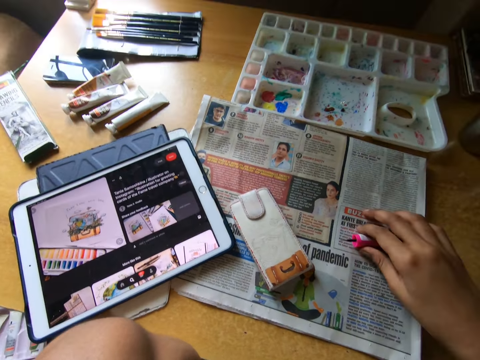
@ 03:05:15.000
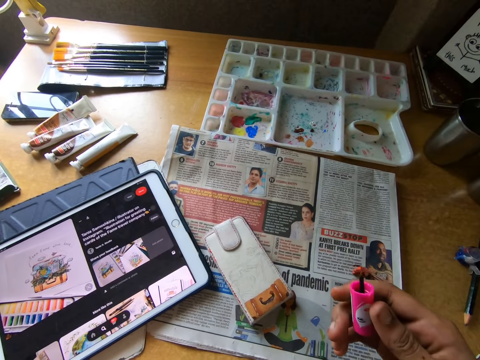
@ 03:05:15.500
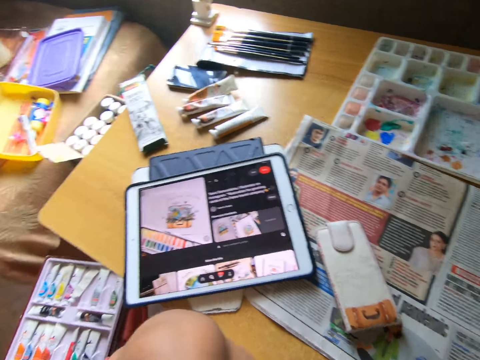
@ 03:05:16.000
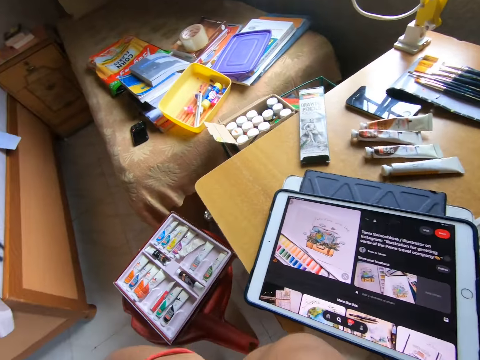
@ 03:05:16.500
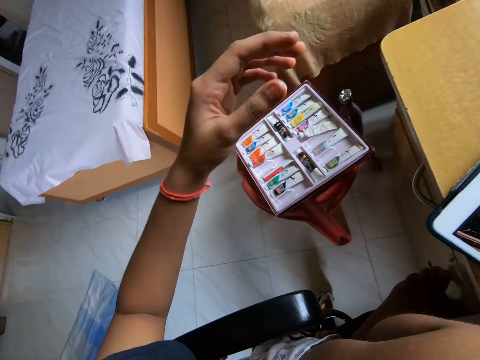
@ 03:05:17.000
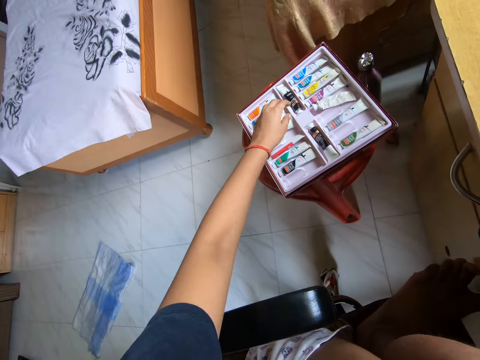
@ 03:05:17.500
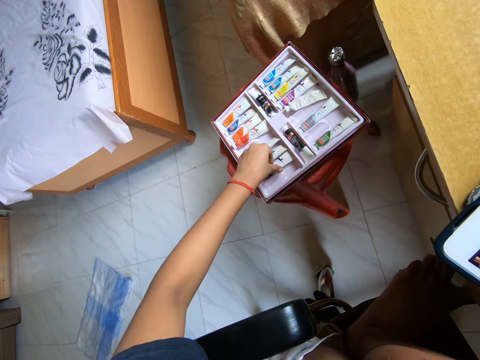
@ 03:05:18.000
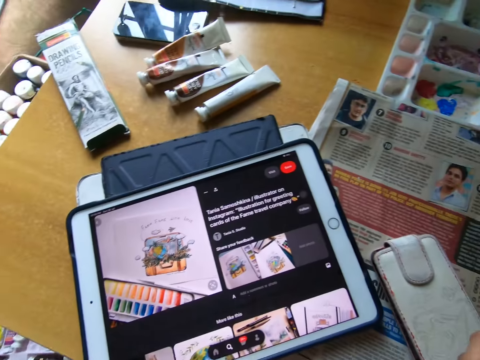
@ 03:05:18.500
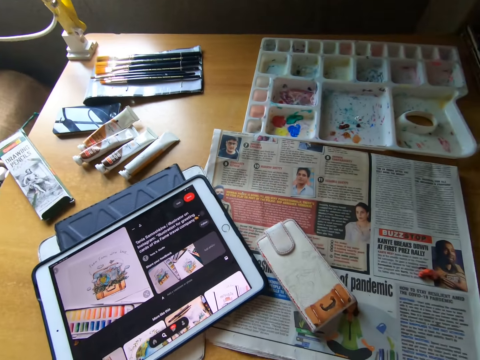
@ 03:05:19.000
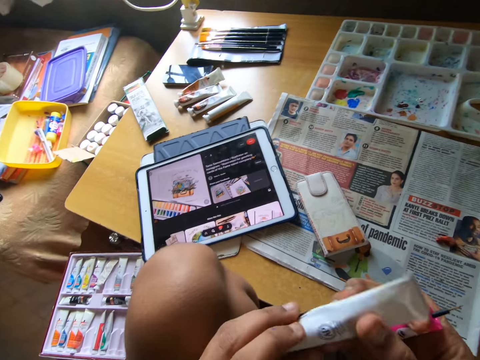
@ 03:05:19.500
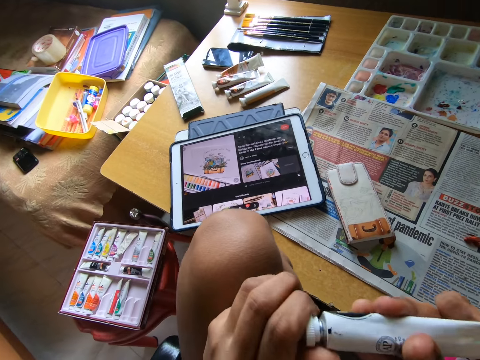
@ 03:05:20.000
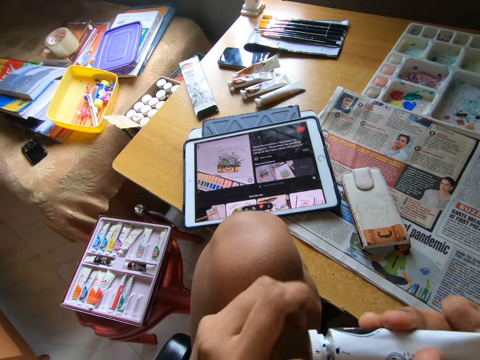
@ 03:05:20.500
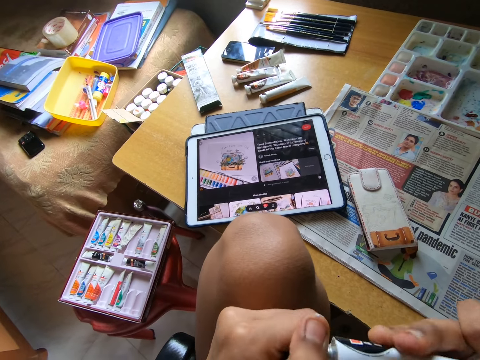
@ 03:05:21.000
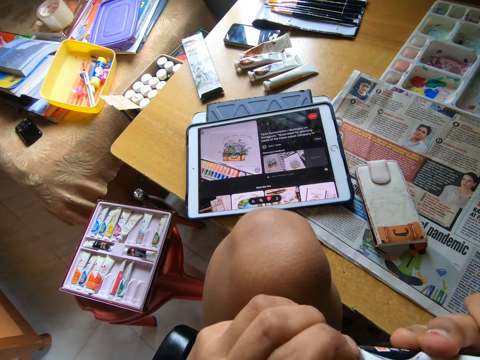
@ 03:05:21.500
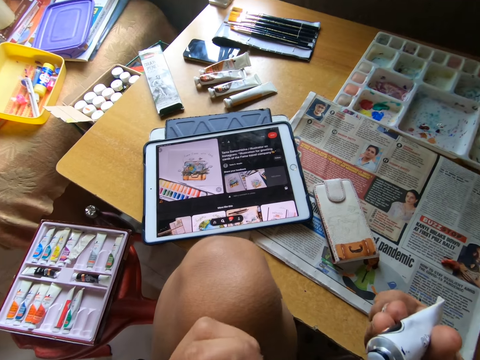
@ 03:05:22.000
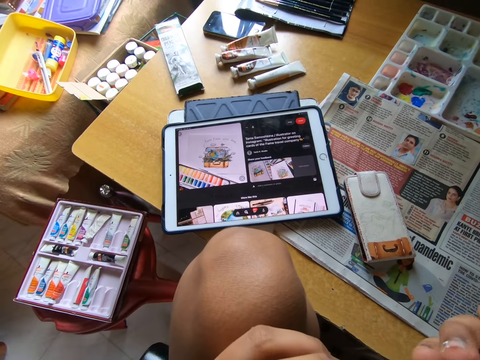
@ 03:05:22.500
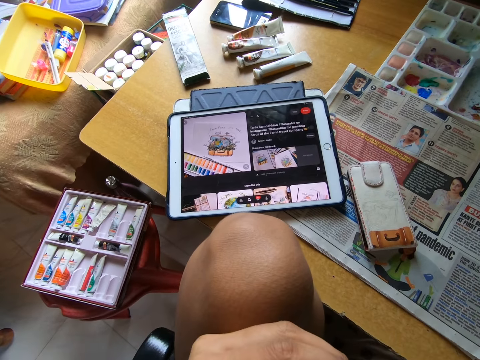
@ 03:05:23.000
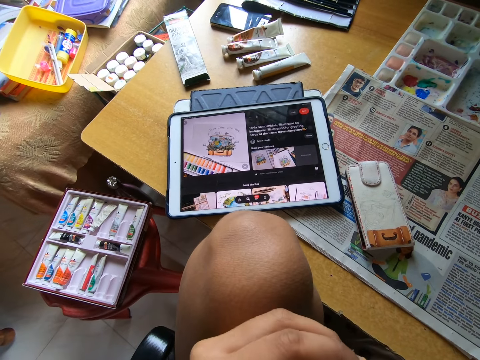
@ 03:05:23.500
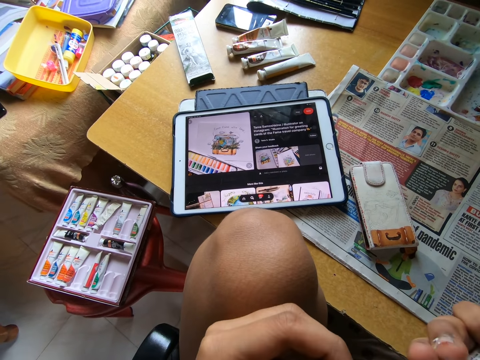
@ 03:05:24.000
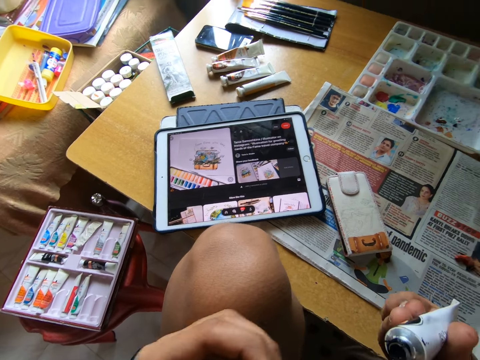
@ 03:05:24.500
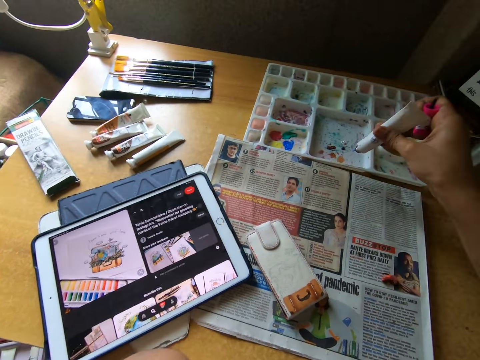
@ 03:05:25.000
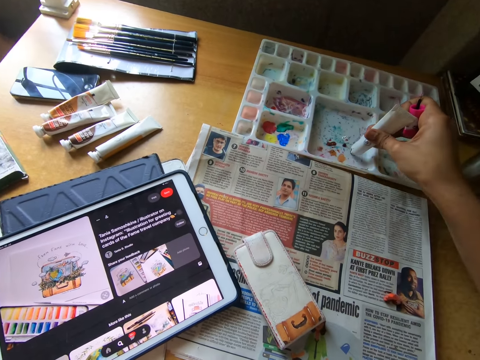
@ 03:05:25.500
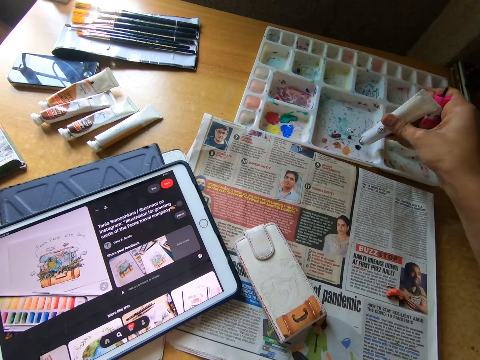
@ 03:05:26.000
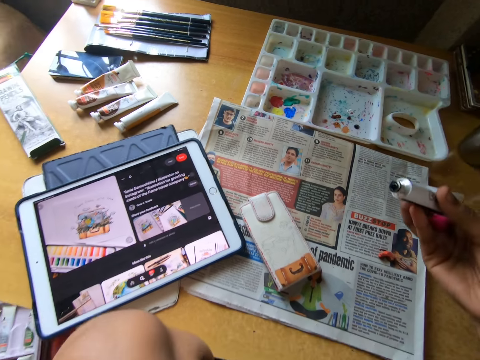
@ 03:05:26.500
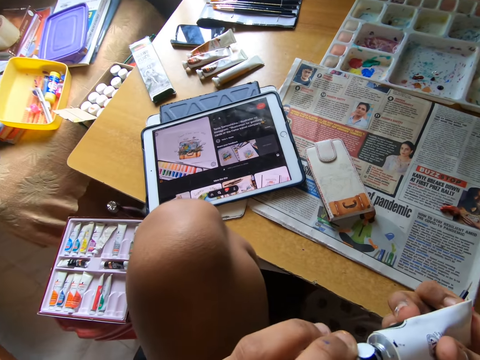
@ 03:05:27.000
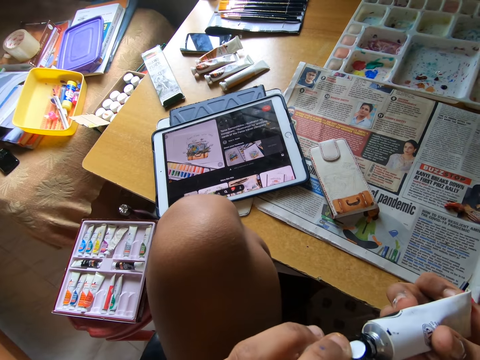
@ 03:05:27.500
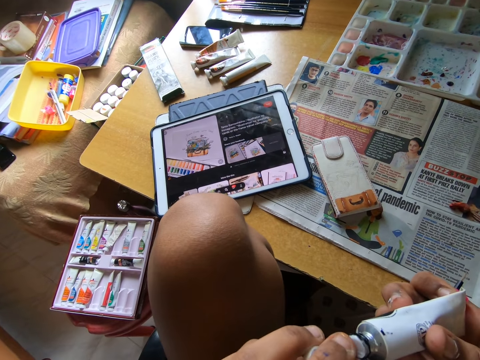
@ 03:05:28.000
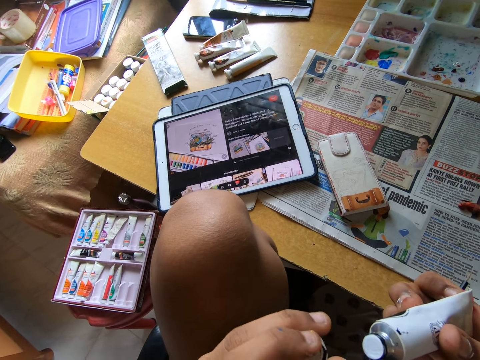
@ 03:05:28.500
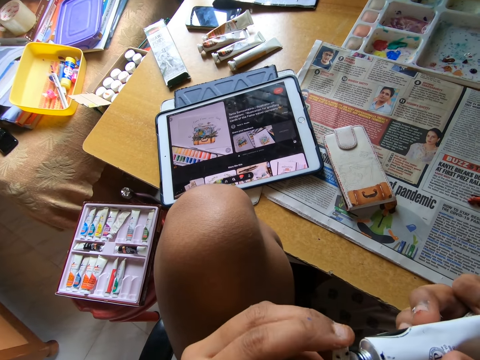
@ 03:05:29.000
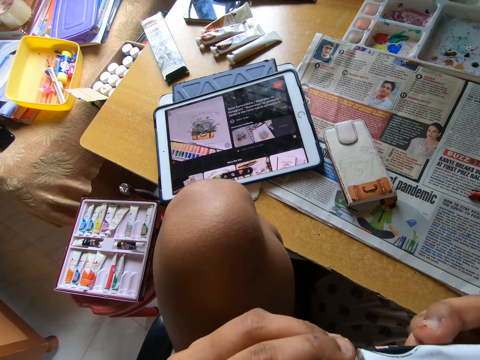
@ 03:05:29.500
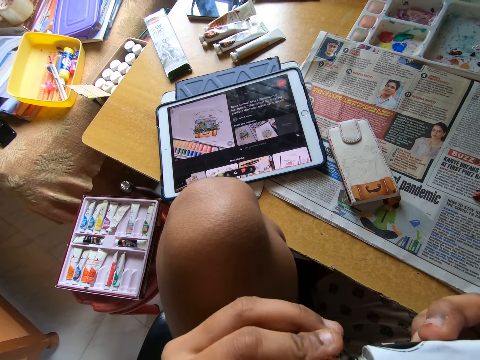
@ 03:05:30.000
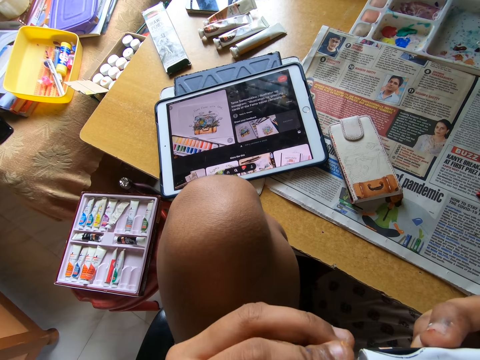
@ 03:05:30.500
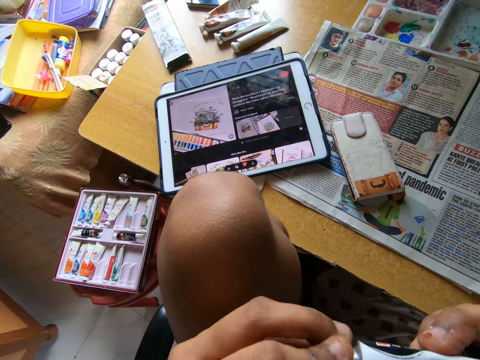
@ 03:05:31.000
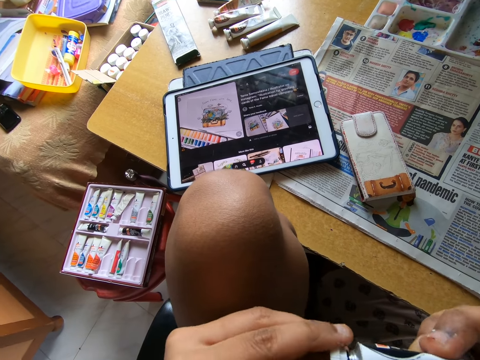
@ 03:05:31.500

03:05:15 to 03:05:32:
The camera wearer picks up a pink nail polish brush on the table. She looks at the nail polish brush. She looks around. She touches her face. She picks up a paint tube of black paint. She looks around. She opens the paint tube. She looks at the paint tube. She opens a paint tube seal. She puts the paint on the paint palette. She looks around. She puts the paint tube seal back. She closes the paint tube with its lid.

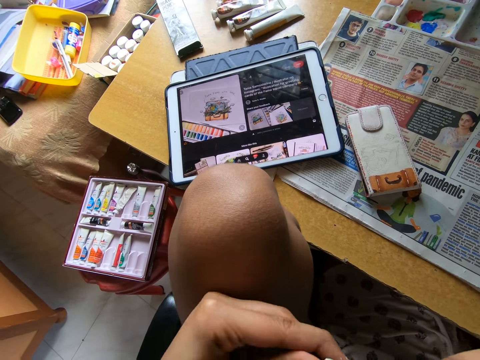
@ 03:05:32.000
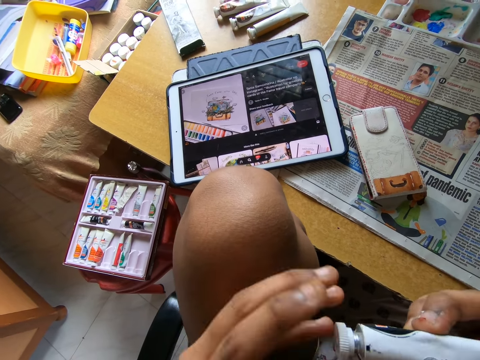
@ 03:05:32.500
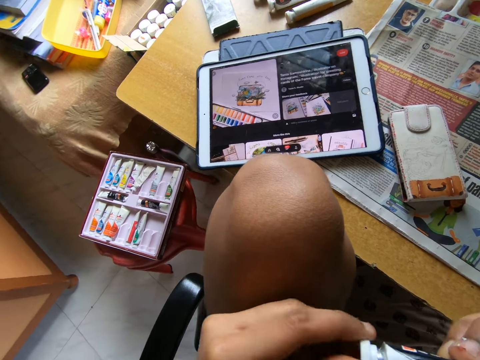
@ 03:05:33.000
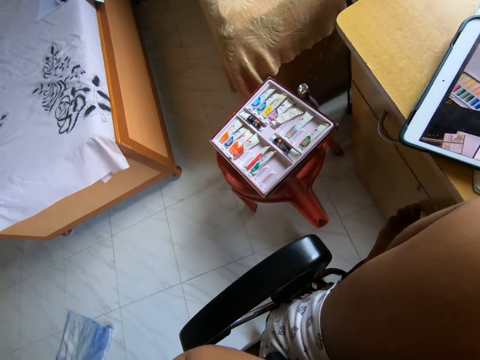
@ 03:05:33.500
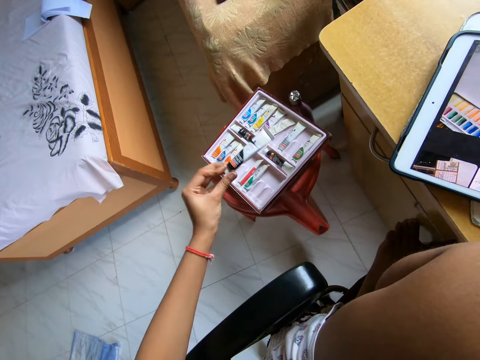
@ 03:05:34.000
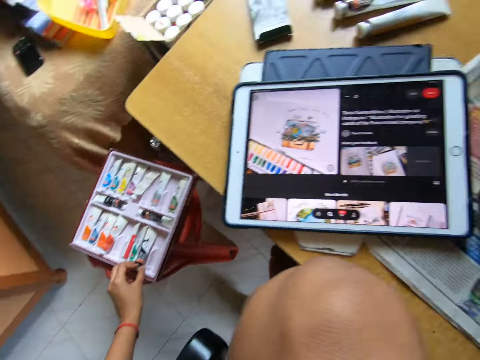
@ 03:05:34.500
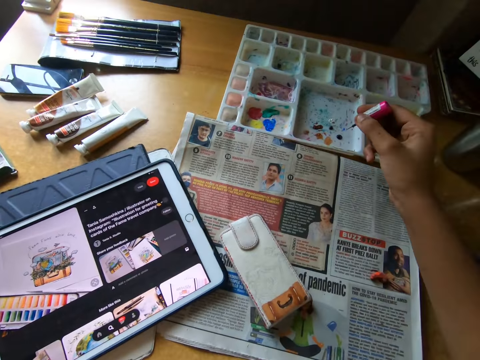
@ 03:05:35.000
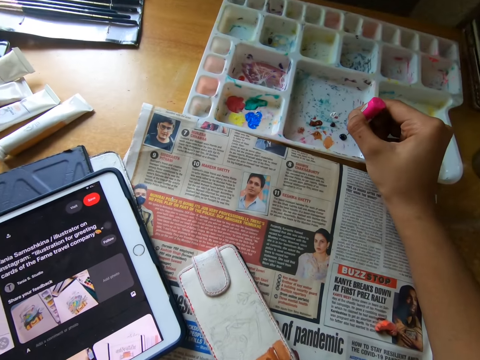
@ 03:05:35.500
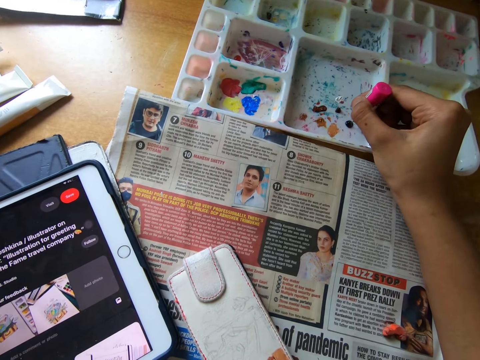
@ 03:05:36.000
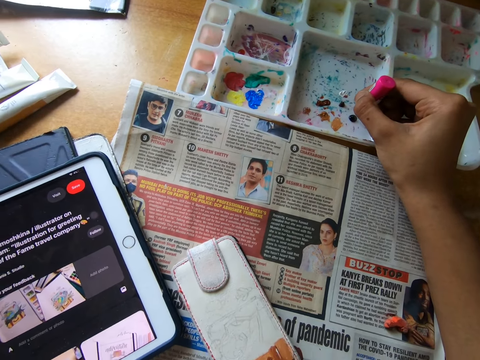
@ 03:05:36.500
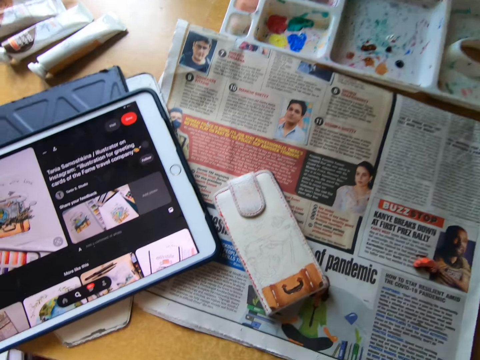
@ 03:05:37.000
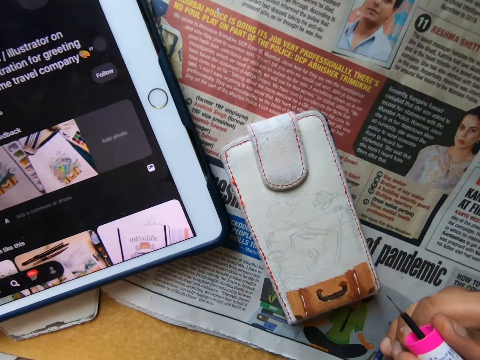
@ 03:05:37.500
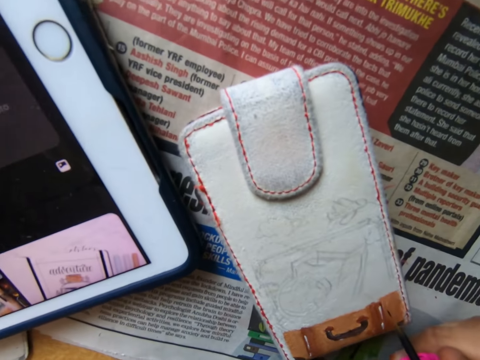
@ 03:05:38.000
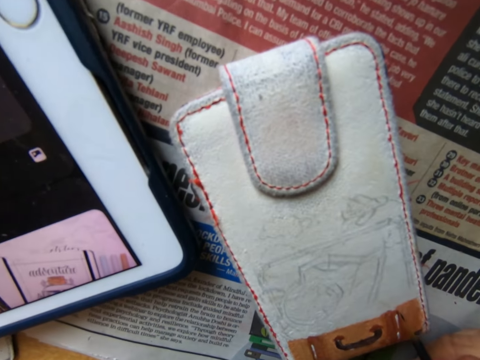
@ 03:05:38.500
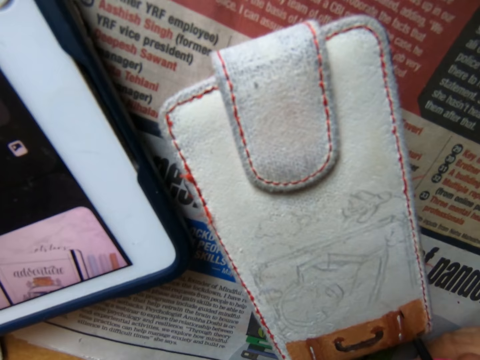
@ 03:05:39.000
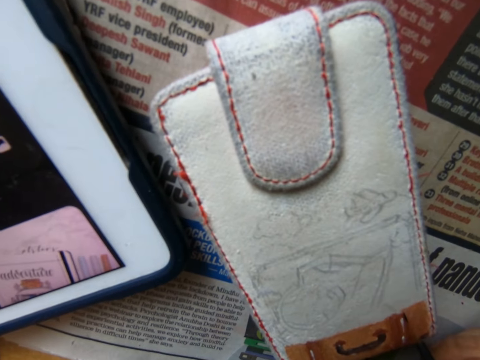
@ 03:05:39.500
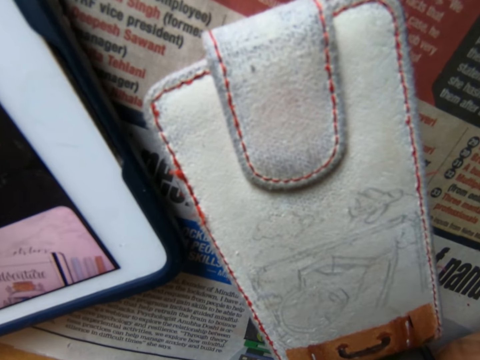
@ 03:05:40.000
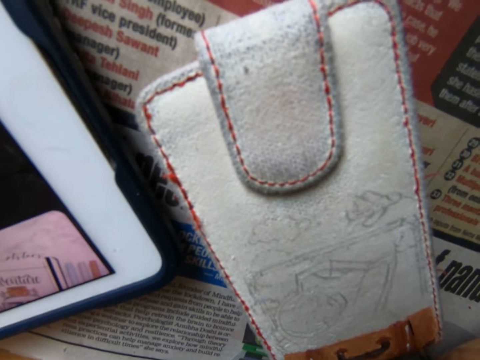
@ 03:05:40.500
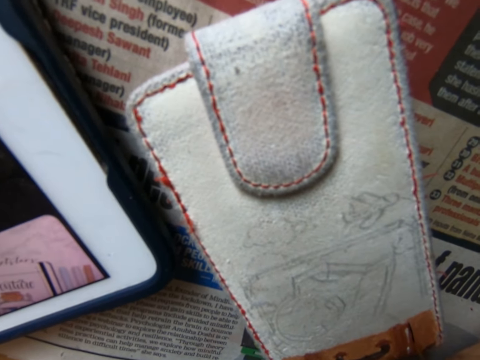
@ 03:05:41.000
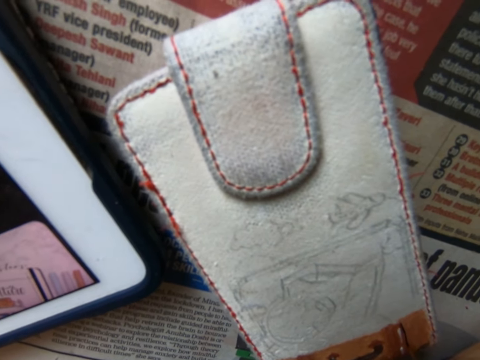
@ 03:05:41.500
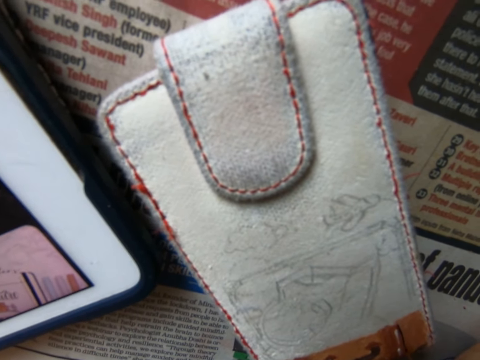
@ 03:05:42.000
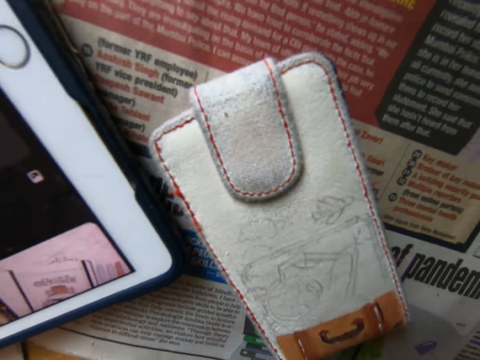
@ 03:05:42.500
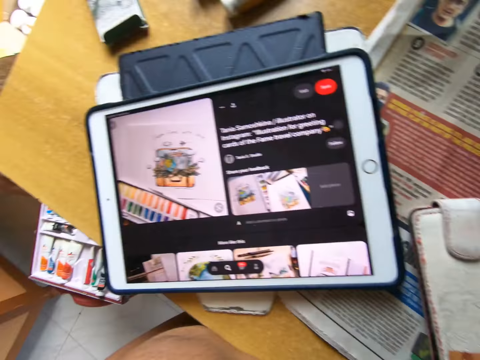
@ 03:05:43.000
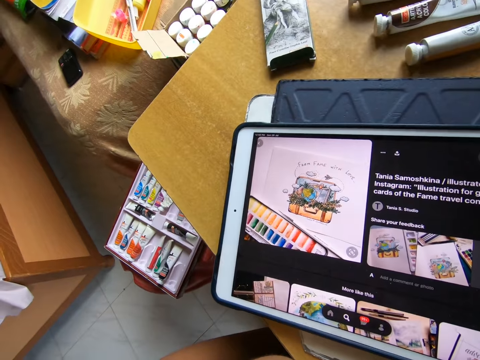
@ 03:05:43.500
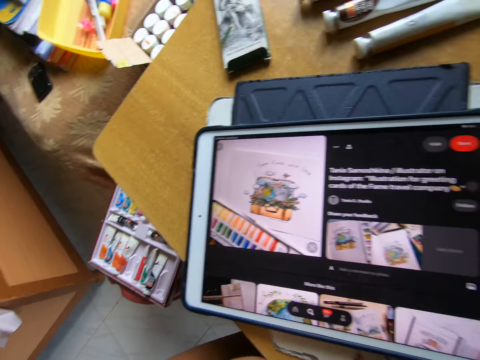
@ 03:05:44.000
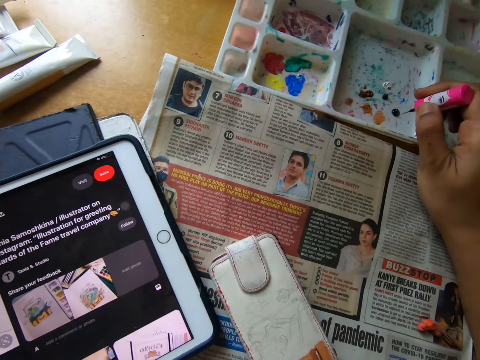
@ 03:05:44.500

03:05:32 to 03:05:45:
The camera wearer looks around. They put the paint tube in the box. They turn around. They dip the nail polish brush in the black paint. They move around. They paint the phone cover with the nail polish brush. They move around.
